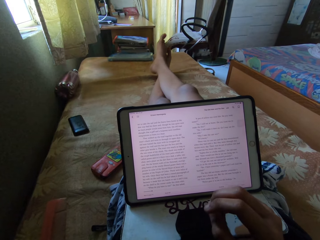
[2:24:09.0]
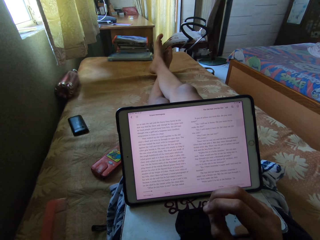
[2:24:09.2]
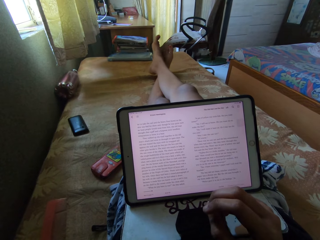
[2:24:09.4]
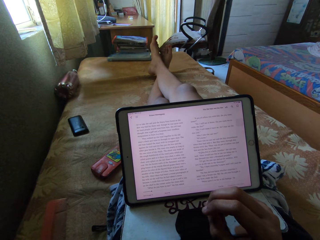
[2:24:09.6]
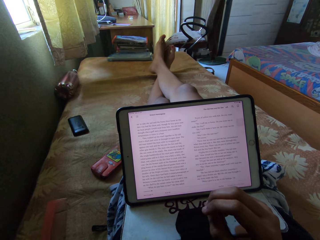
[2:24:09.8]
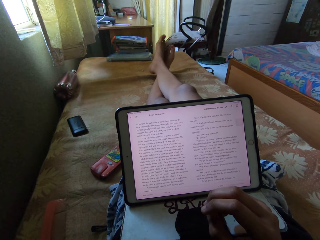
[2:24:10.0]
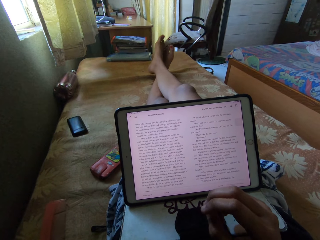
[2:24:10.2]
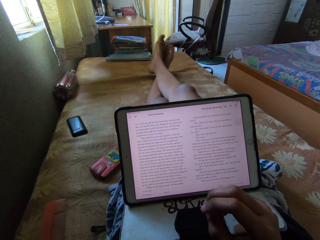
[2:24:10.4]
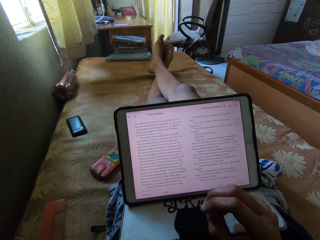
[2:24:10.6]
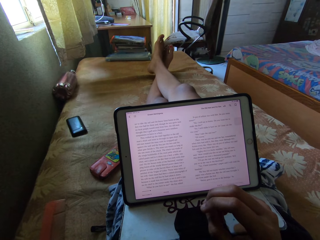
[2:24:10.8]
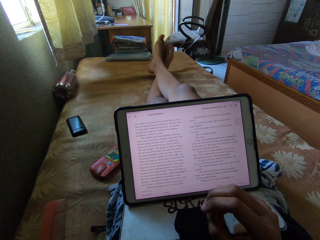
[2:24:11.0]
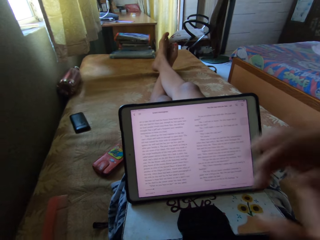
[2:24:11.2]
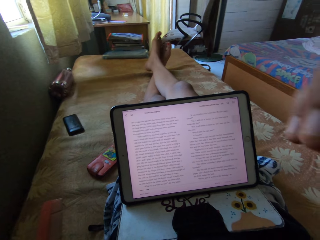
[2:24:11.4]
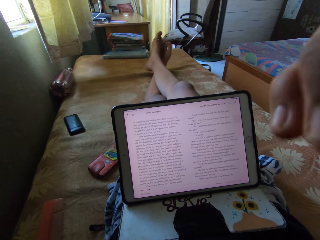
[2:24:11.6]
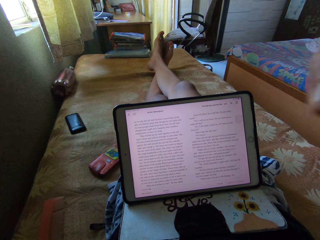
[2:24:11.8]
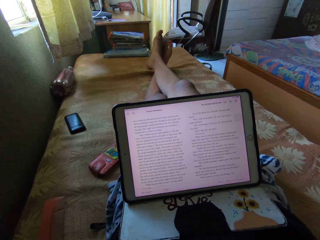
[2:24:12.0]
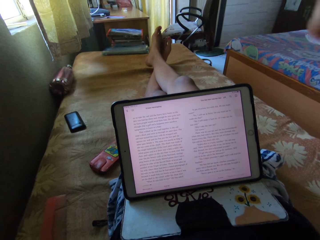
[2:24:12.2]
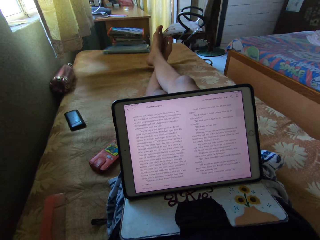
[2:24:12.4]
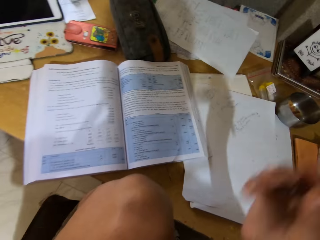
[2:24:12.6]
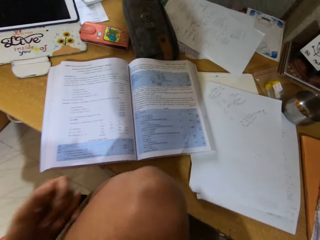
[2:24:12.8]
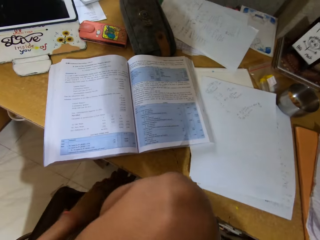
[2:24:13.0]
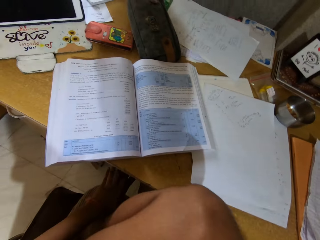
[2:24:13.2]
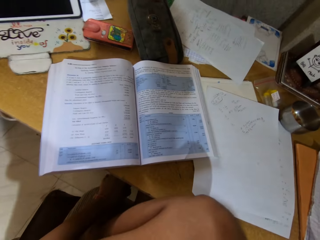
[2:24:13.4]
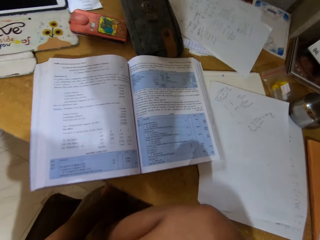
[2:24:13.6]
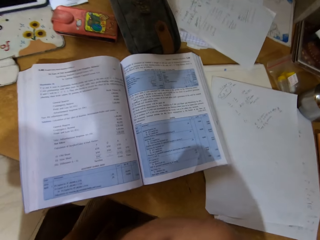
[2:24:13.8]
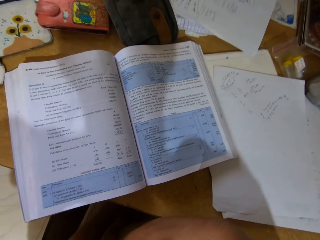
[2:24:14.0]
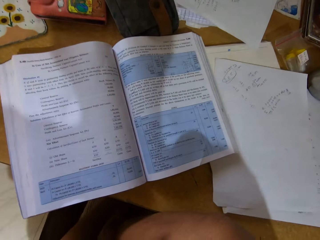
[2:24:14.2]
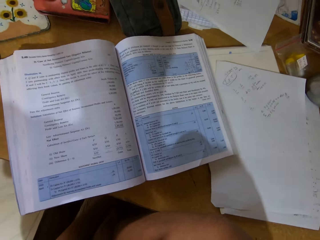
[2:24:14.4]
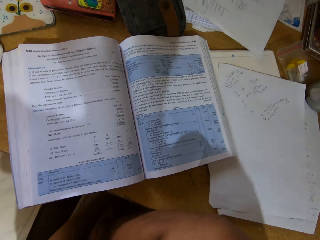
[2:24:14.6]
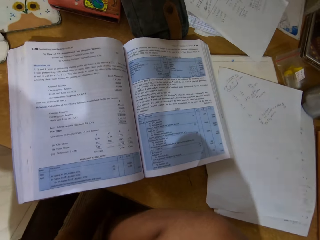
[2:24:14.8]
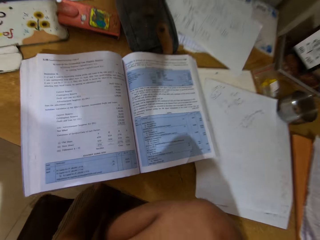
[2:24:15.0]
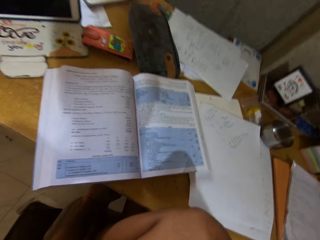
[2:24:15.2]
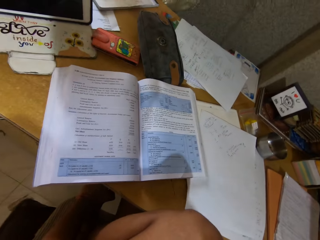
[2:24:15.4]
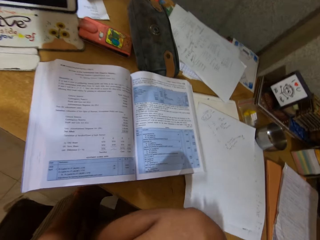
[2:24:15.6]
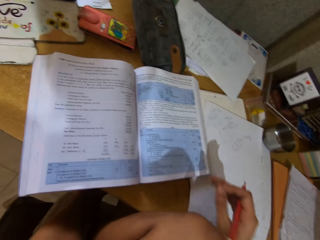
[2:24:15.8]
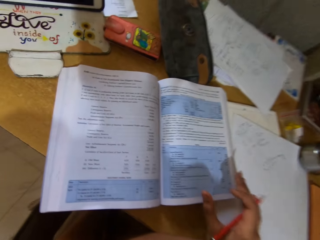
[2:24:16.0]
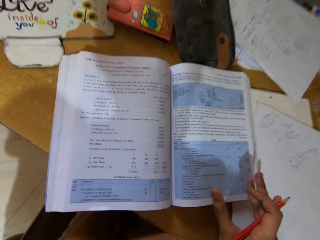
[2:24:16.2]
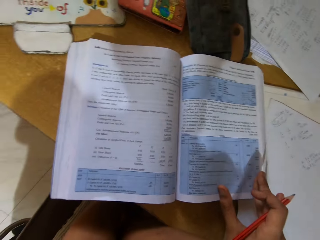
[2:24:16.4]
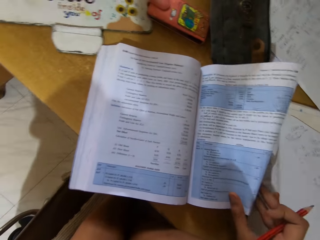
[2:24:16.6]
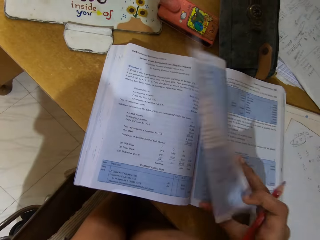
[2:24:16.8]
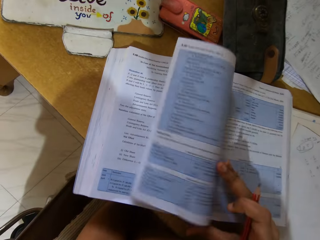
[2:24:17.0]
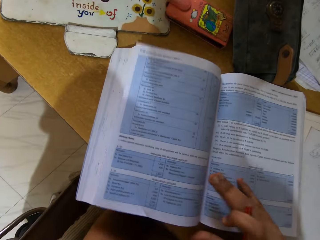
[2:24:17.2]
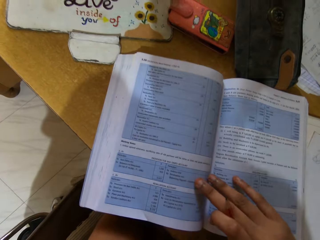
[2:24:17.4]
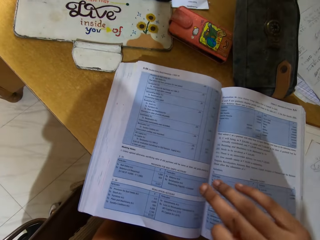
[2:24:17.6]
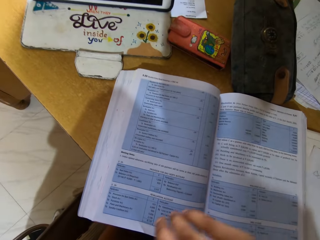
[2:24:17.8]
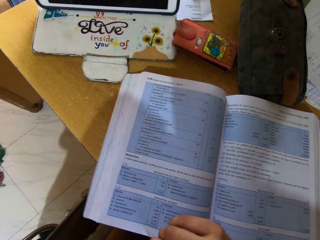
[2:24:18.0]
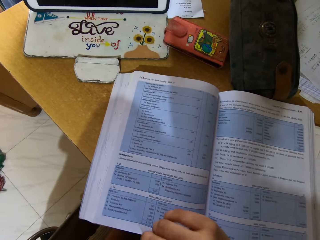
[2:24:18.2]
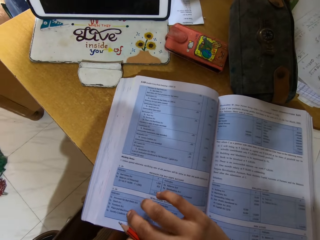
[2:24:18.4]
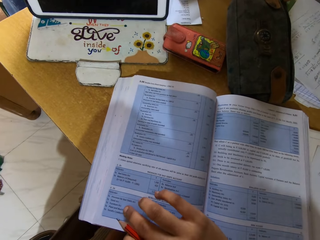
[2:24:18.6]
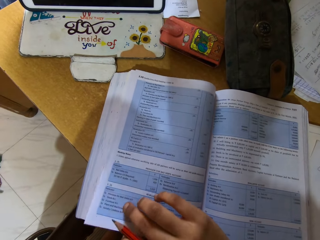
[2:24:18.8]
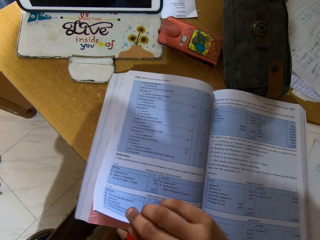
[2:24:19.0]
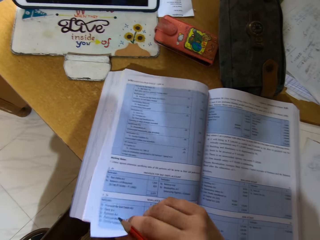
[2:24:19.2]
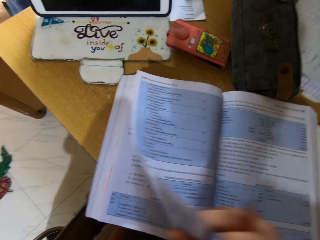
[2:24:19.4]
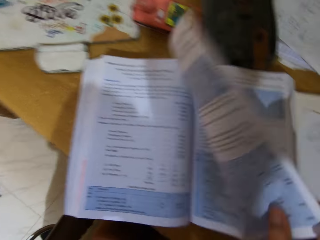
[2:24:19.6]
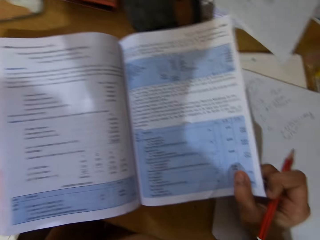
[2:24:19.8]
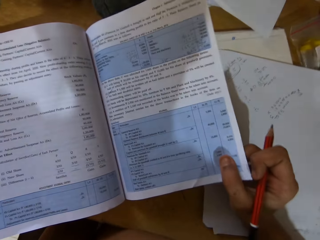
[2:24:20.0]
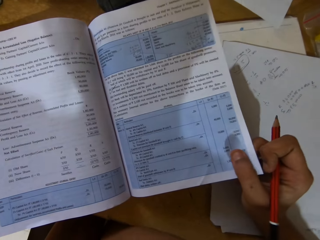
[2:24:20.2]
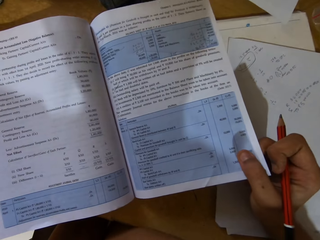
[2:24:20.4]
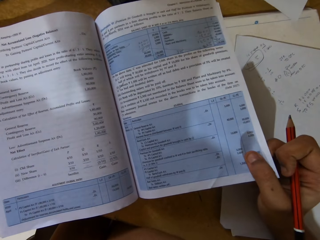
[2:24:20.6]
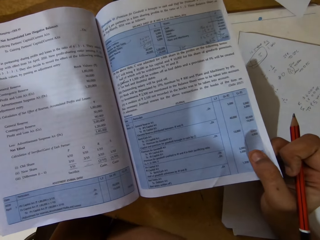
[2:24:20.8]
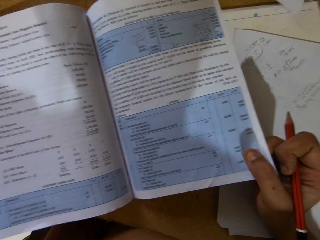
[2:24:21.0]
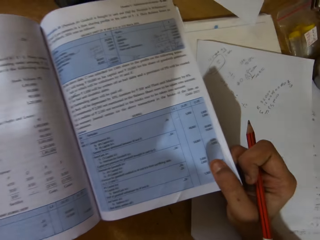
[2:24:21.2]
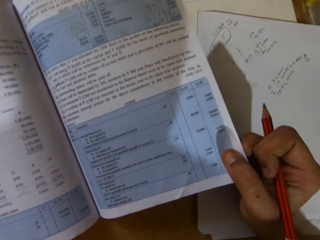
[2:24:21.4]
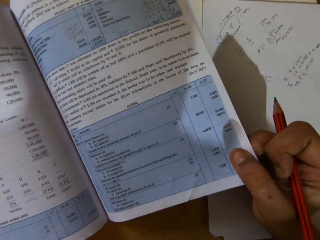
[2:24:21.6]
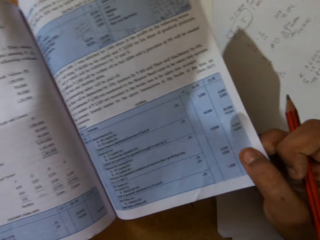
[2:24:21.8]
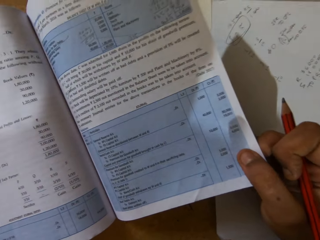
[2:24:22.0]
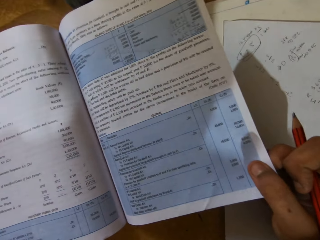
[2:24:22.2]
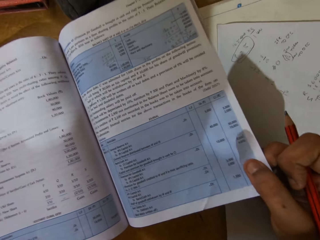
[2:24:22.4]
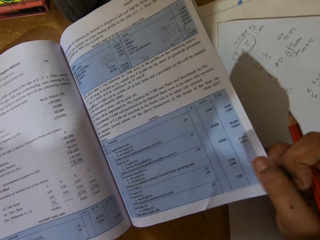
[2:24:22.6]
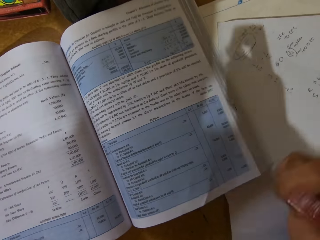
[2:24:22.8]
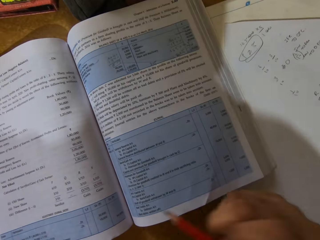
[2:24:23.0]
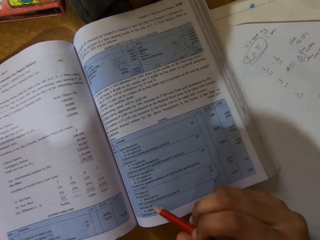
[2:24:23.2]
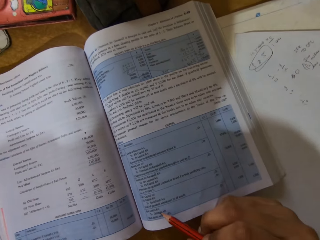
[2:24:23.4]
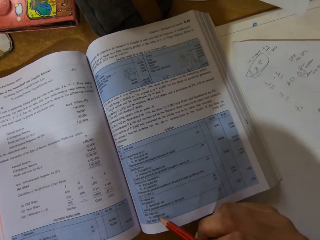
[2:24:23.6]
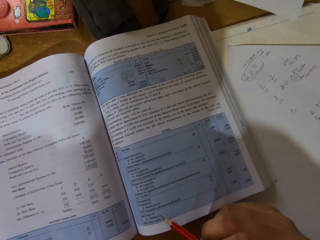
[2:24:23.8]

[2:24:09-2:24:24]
The camera wearer reads on the iPad. They adjust the camera. They move the hand. They sing a song. They open the book page. They read the book. They open the book page. They read the book.

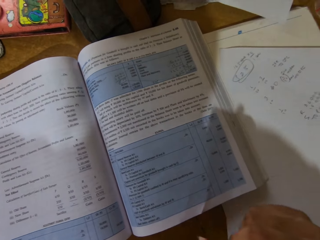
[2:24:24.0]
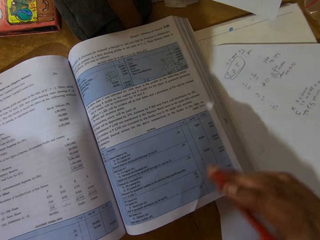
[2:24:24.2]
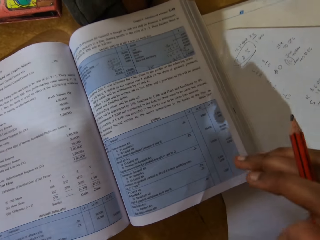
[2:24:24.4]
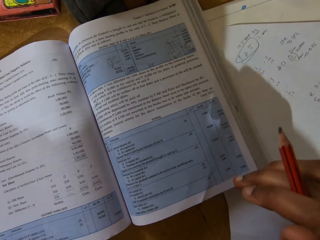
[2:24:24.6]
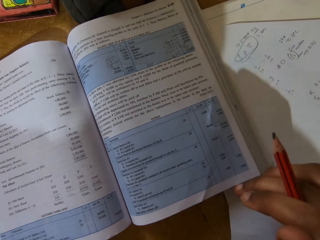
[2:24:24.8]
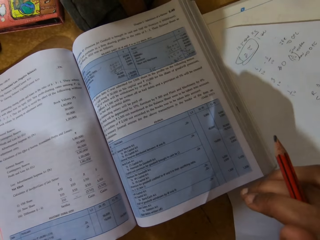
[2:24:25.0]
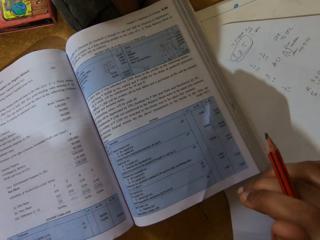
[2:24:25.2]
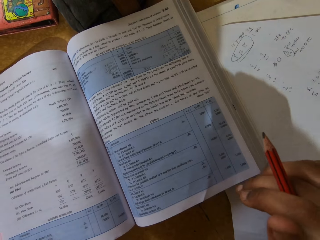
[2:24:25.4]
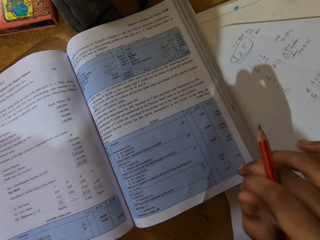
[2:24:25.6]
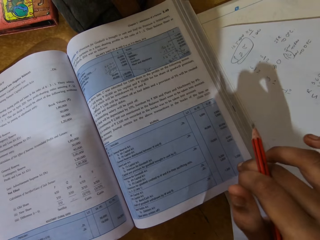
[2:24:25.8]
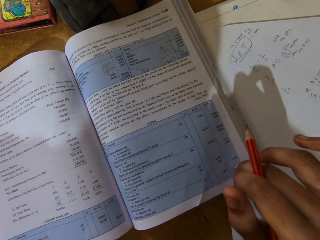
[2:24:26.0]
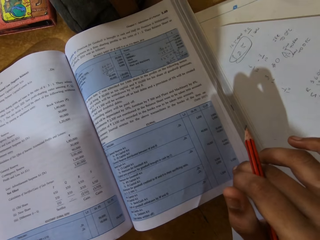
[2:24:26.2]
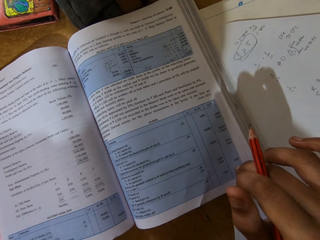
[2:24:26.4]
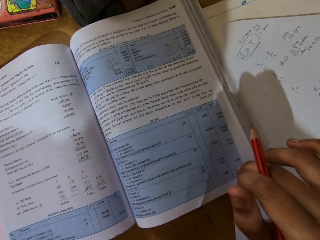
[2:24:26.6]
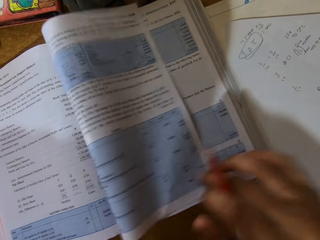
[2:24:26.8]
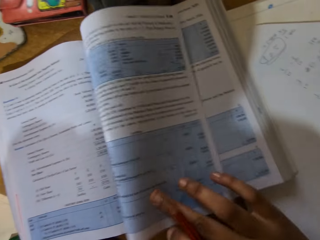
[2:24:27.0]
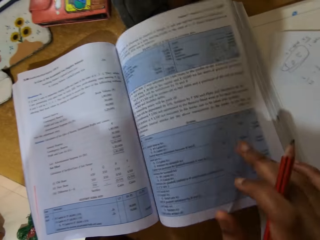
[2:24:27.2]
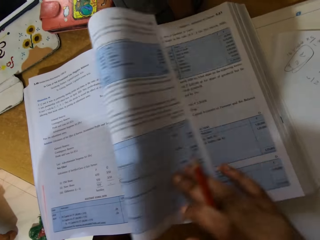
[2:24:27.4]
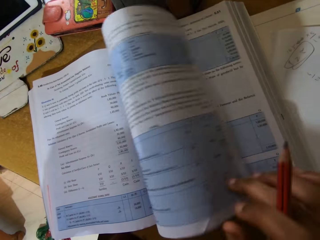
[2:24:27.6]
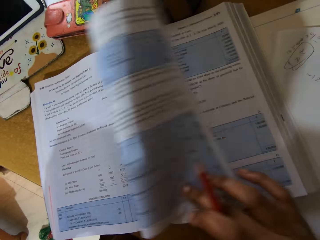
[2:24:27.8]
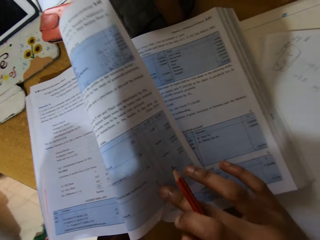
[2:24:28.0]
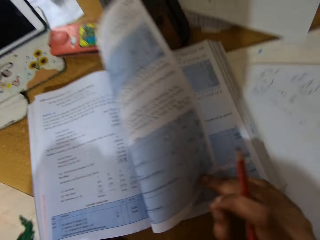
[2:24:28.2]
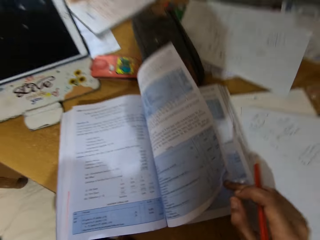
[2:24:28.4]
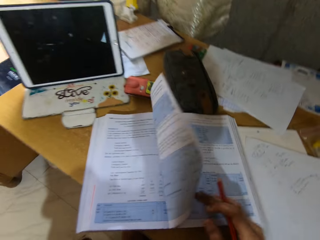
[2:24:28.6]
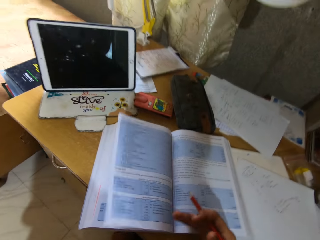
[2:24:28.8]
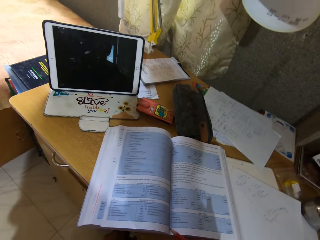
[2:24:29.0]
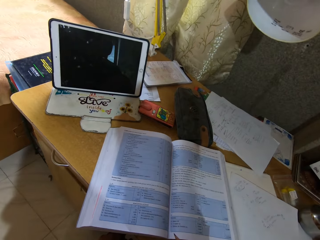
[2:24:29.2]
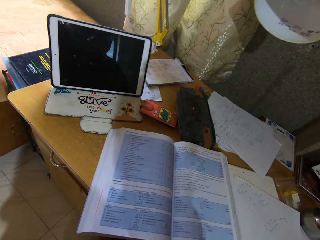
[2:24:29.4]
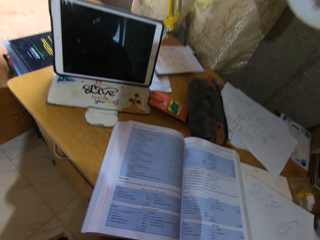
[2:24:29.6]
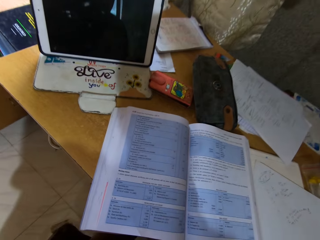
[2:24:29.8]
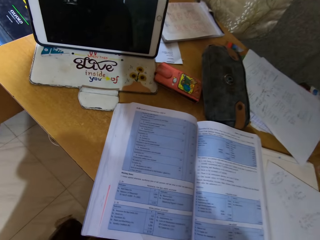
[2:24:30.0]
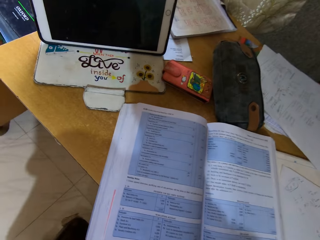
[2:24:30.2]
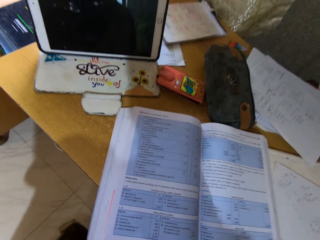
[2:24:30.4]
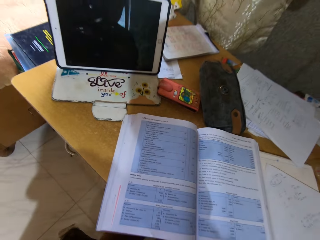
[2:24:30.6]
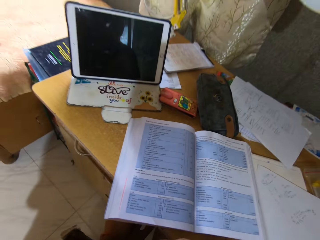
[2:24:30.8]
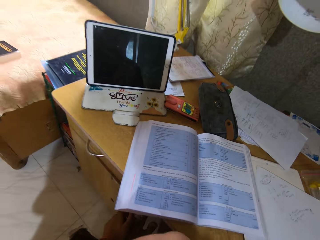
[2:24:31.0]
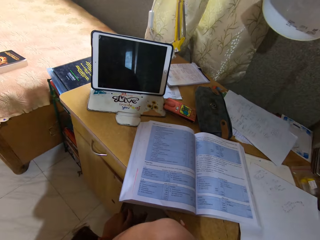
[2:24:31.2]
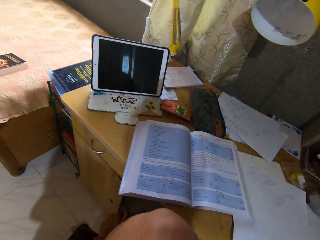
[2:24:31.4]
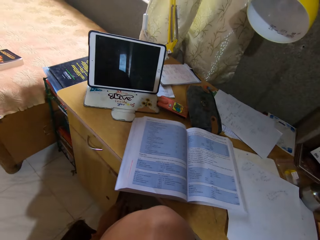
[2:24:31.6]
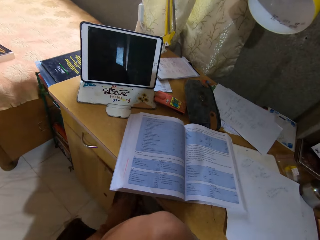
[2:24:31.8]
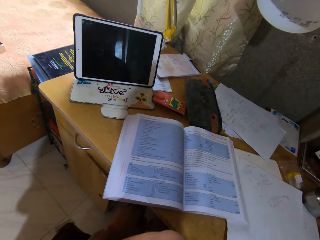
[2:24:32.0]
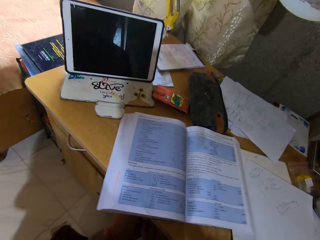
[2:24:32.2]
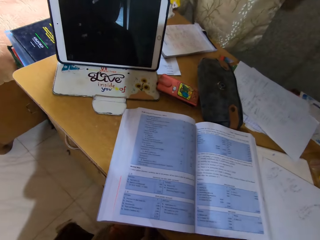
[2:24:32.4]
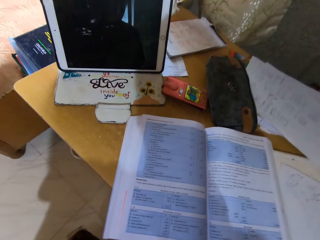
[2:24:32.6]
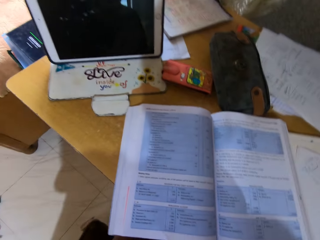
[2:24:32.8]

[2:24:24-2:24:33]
The camera wearer opens the book page. They read the book.
